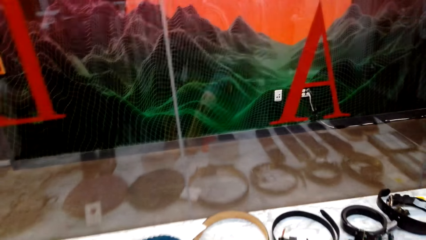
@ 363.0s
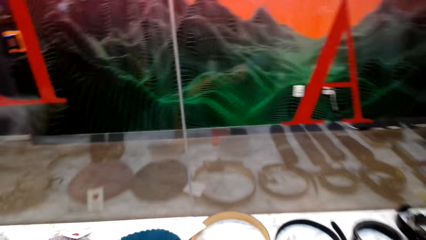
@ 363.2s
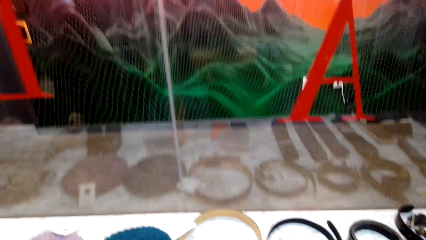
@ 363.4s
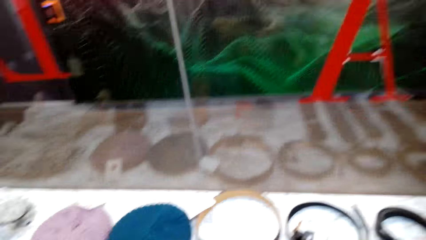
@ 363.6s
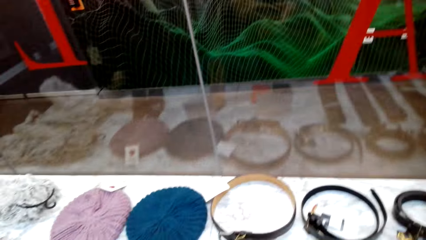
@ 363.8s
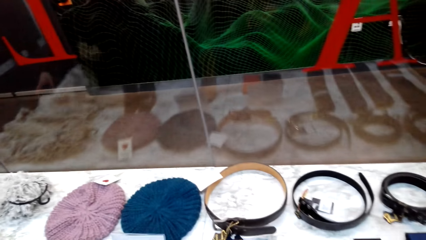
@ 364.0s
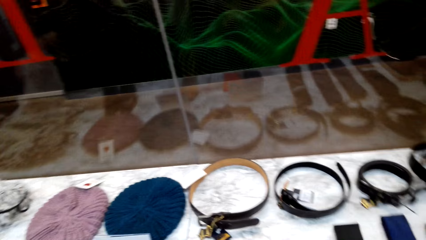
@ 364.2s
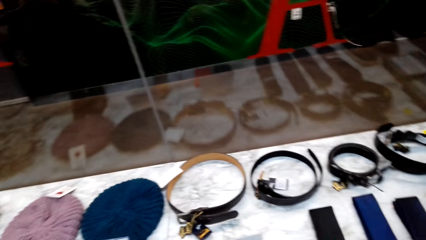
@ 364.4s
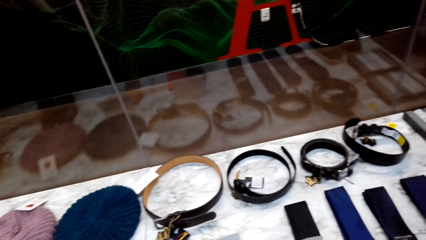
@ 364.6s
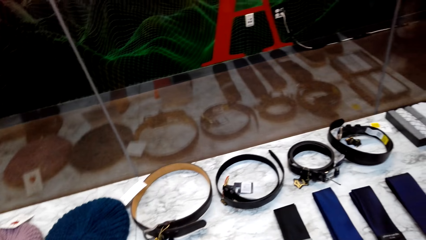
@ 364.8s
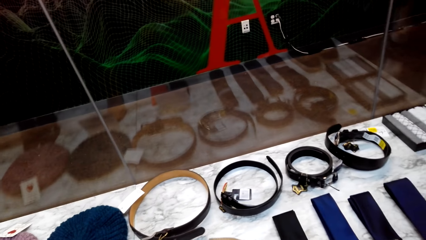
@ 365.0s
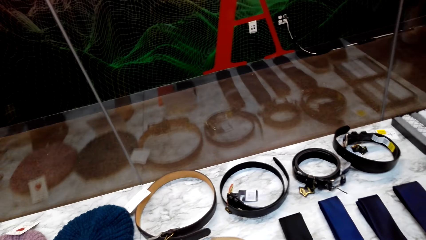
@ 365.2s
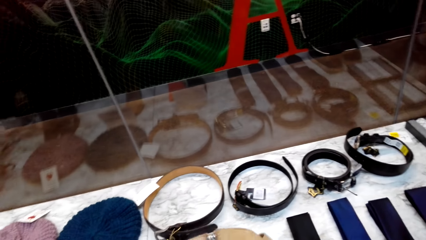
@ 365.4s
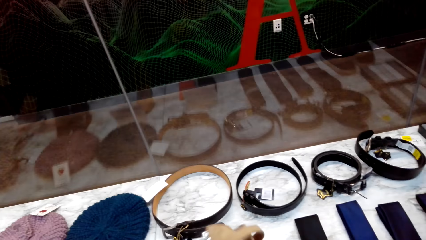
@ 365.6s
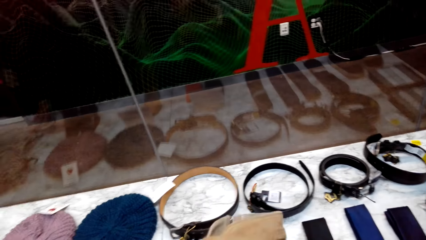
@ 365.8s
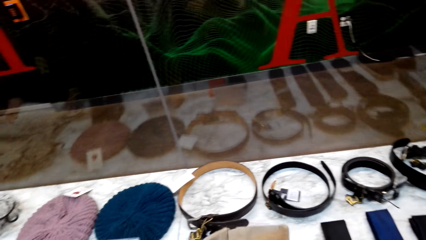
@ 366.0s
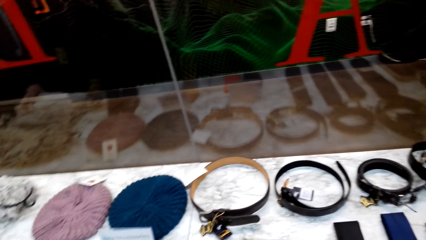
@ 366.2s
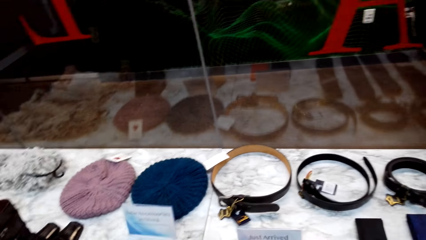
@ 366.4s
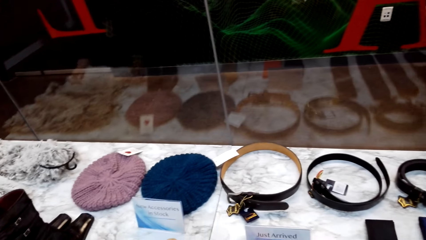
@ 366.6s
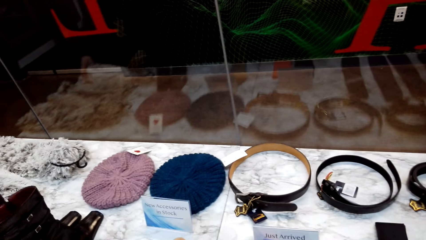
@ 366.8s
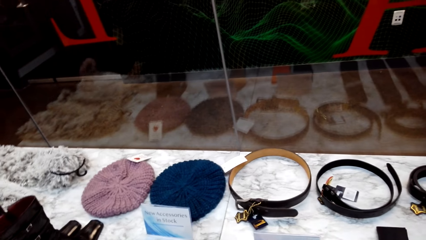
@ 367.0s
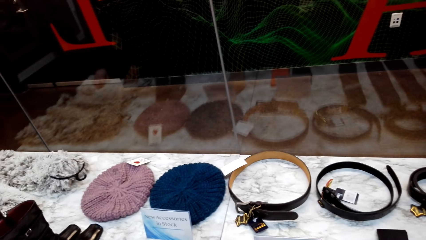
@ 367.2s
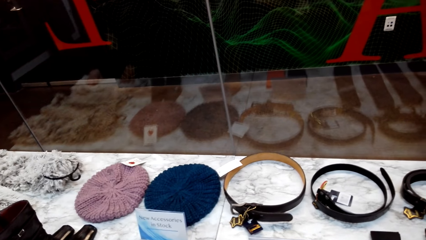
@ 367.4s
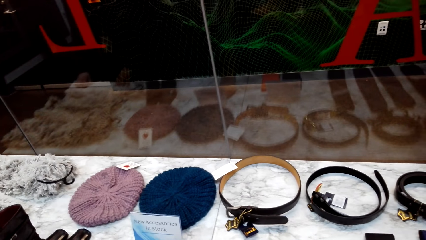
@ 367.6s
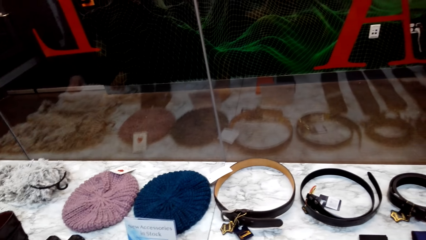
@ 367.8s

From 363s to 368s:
The camera wearer examines the boot.

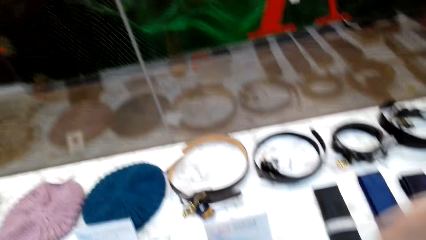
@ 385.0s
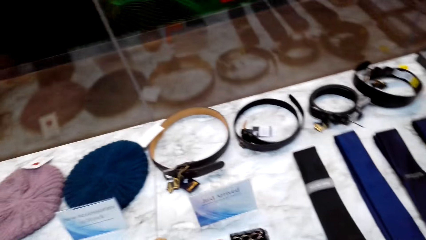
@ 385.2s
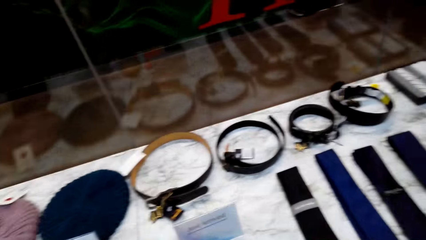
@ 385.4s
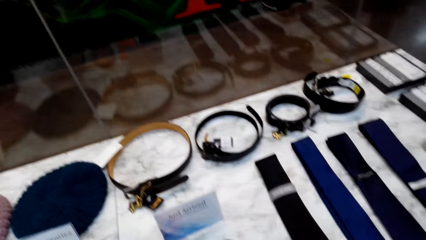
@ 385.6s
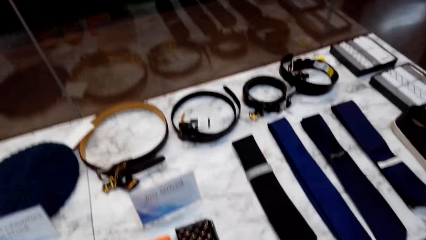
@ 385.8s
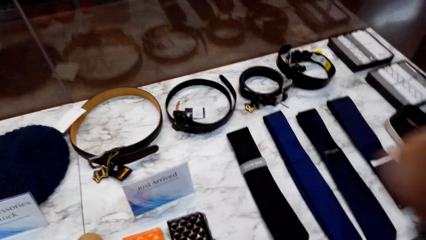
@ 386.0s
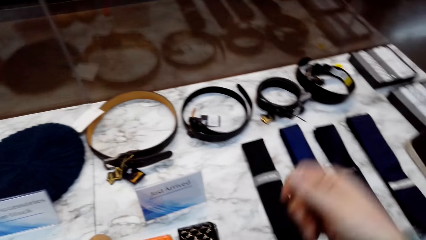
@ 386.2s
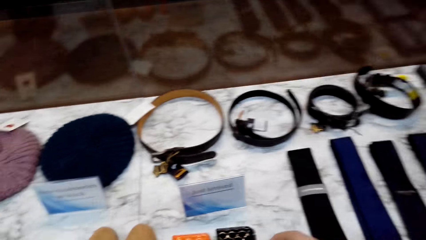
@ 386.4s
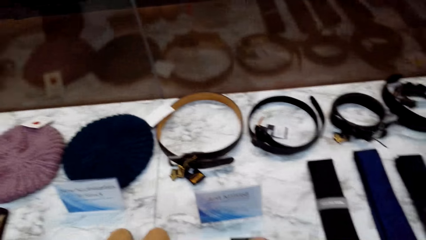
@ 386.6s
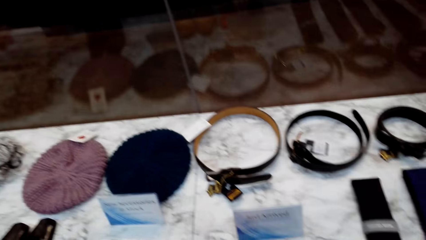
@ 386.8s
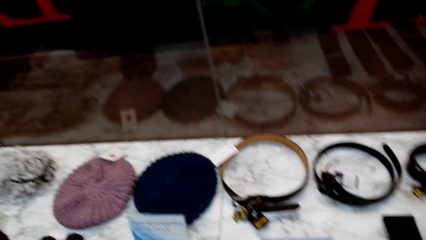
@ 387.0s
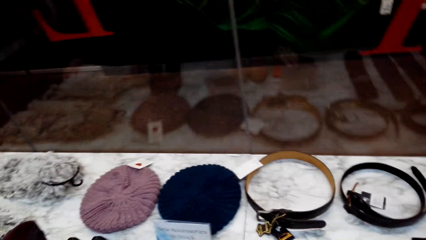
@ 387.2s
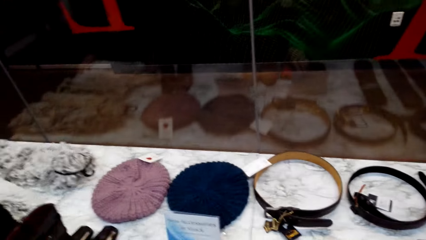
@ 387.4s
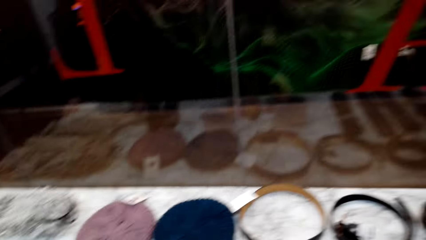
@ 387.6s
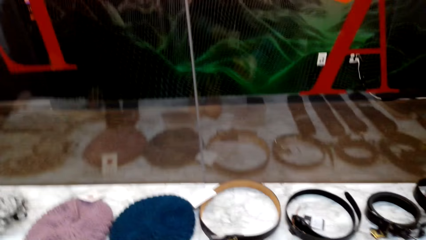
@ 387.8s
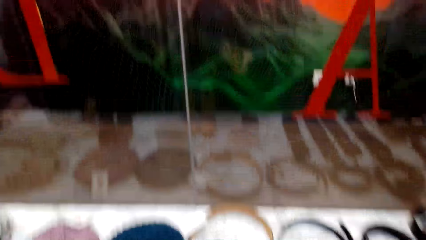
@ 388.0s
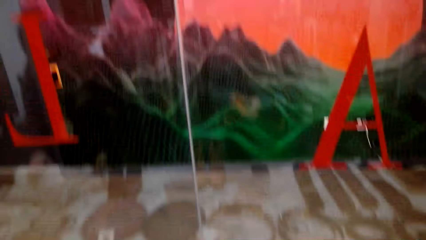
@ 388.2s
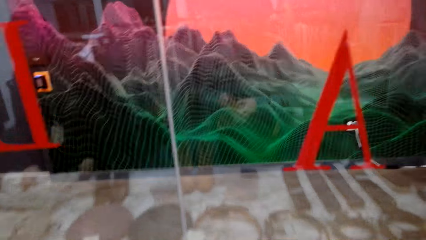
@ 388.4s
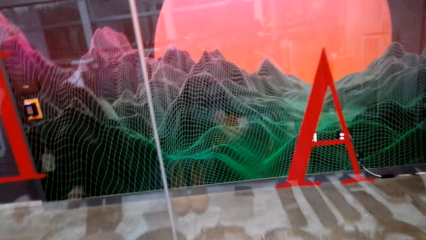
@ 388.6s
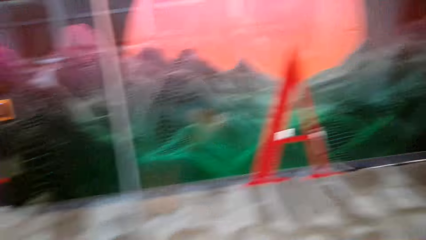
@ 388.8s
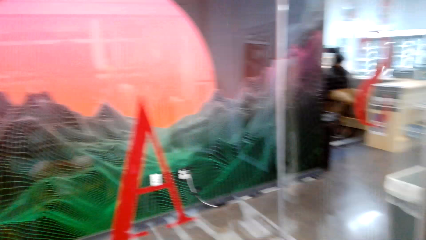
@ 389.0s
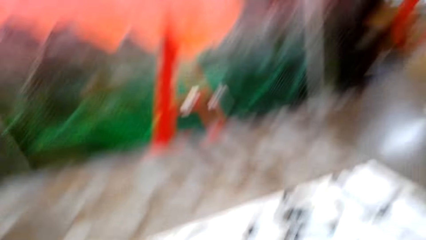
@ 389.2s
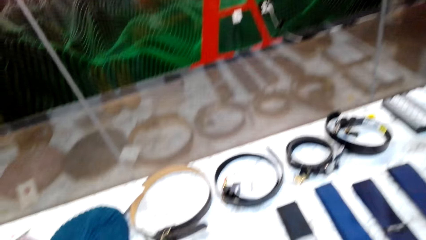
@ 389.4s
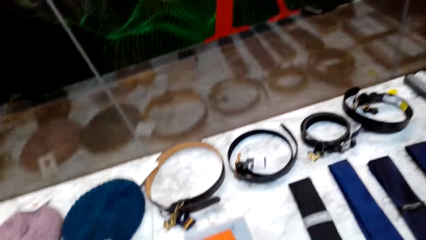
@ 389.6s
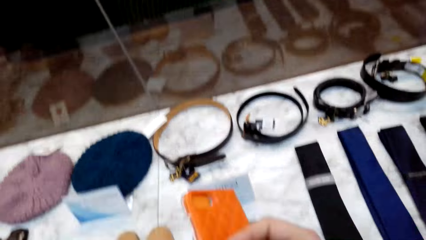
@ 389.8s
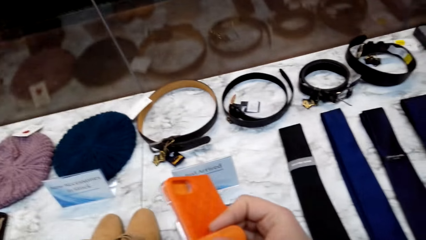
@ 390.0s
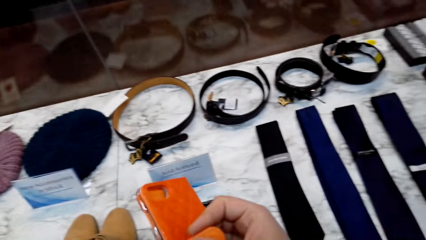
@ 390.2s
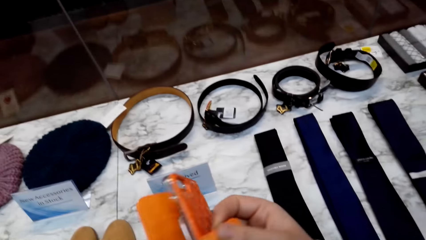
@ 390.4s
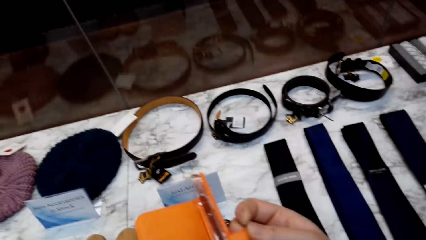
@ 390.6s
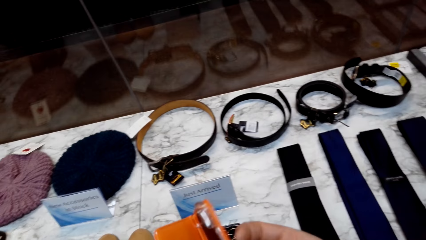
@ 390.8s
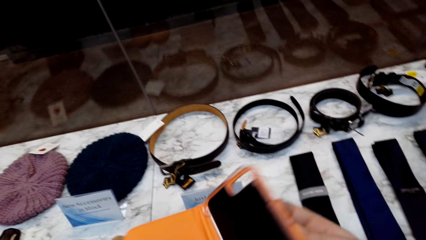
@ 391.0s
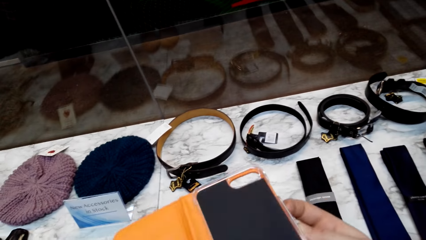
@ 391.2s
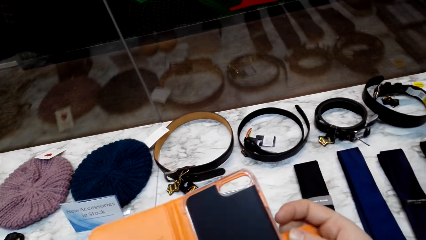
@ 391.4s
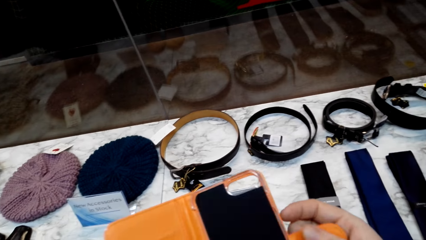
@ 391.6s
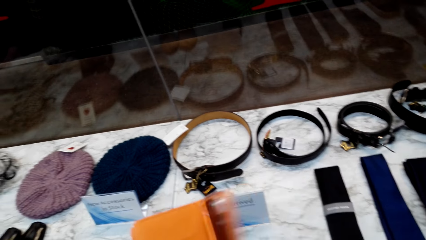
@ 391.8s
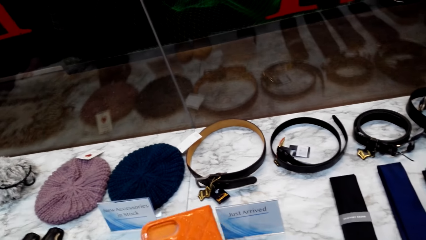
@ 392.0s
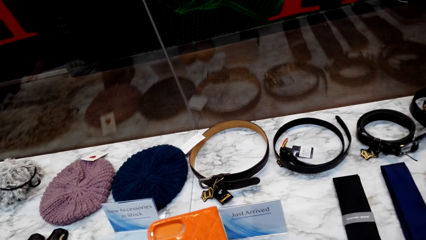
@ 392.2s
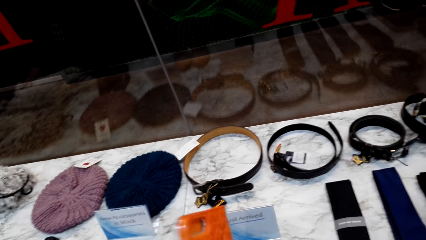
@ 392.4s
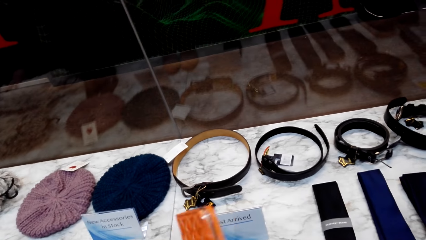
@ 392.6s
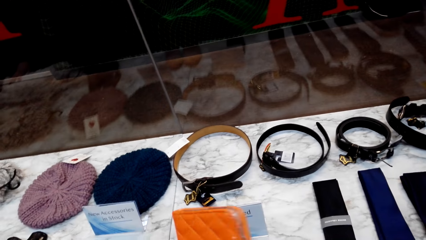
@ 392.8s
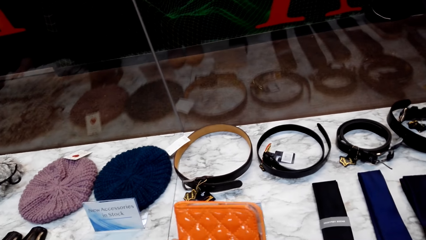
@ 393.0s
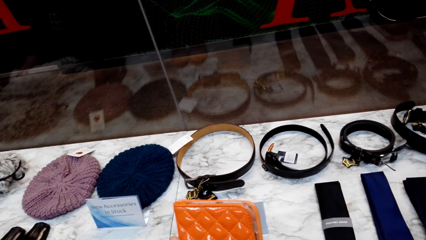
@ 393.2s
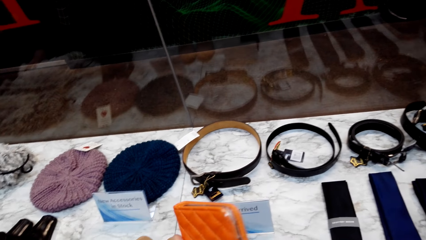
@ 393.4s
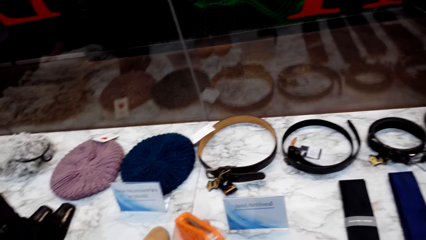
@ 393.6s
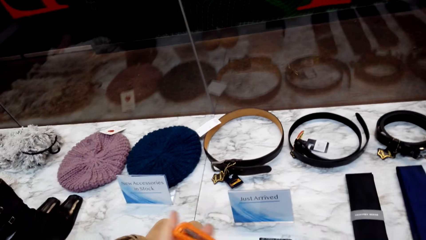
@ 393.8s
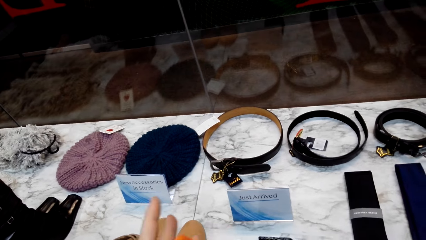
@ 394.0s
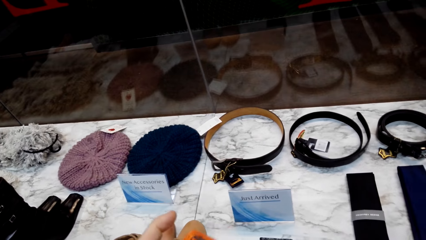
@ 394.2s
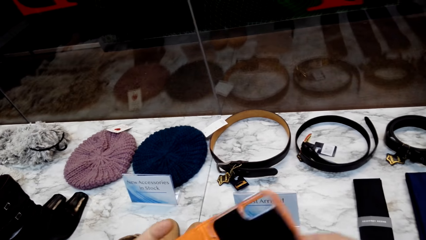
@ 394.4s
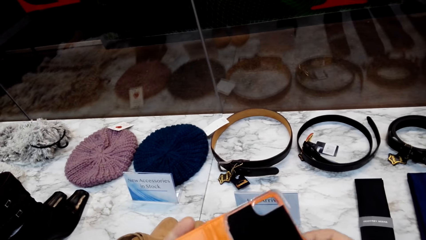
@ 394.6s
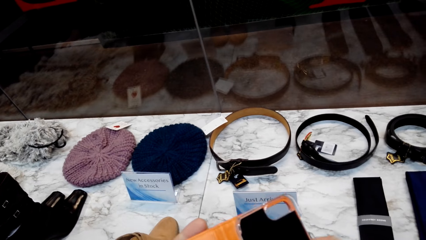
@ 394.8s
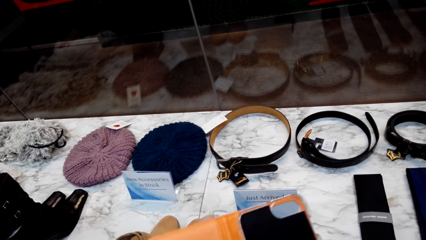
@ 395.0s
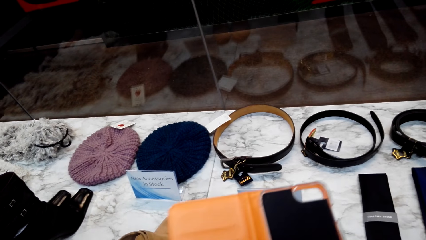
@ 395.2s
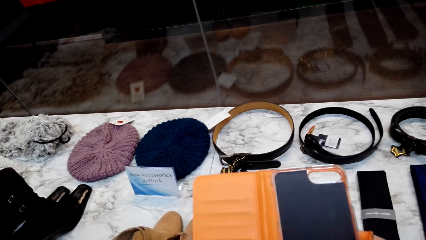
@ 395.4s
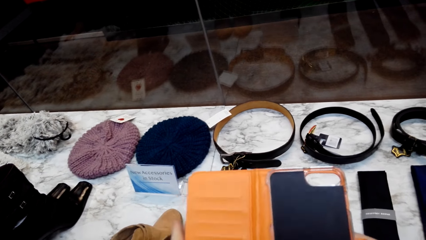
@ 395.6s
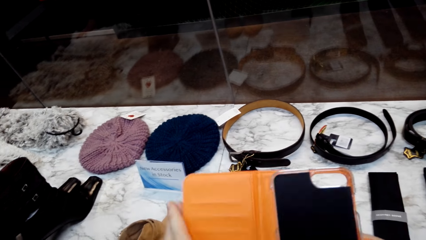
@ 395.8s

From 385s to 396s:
The camera wearer looks around. They hold the phone cover. They examine the phone cover.
